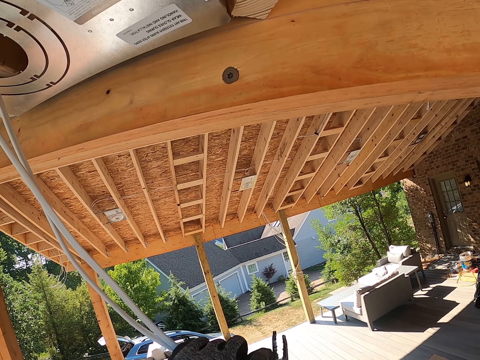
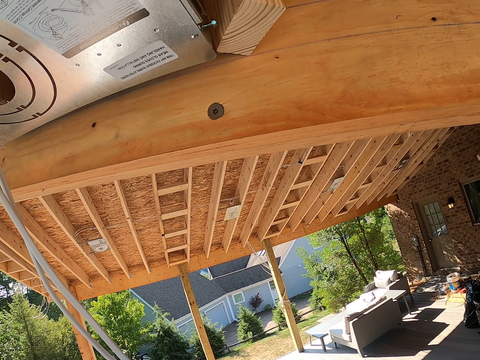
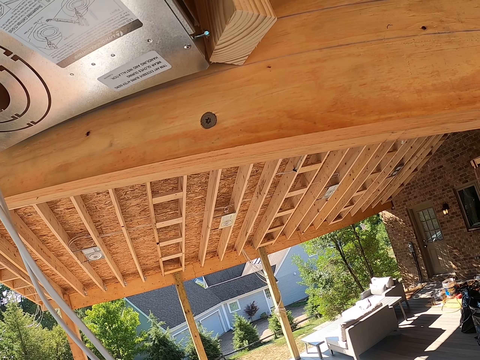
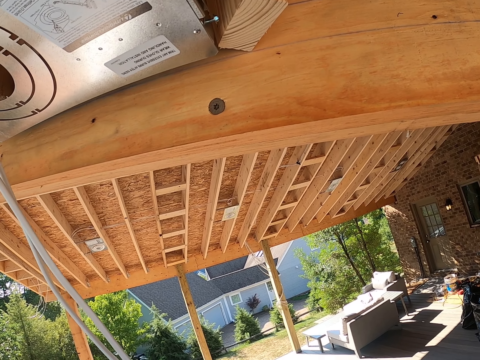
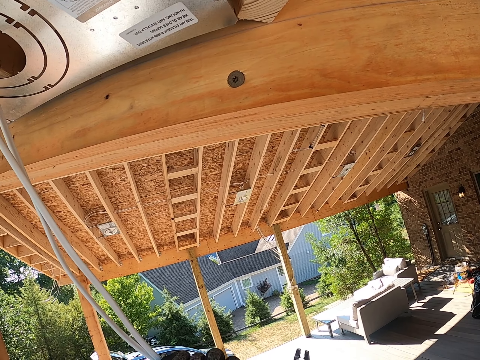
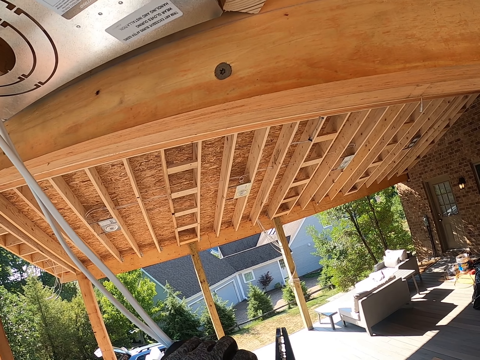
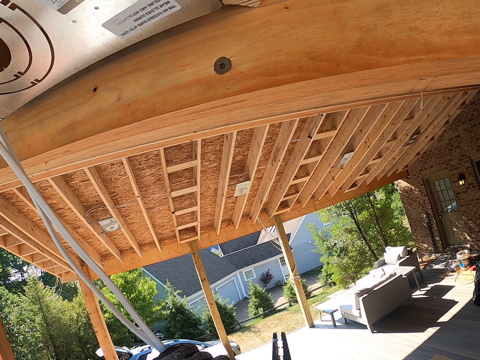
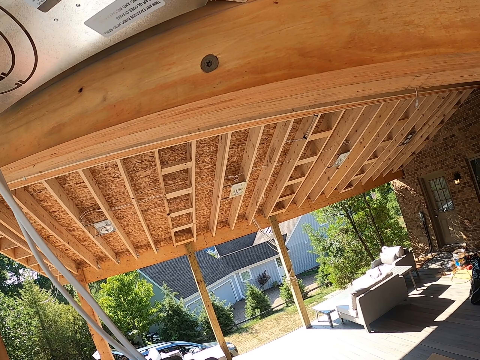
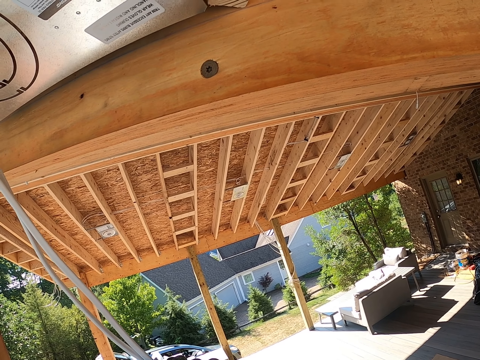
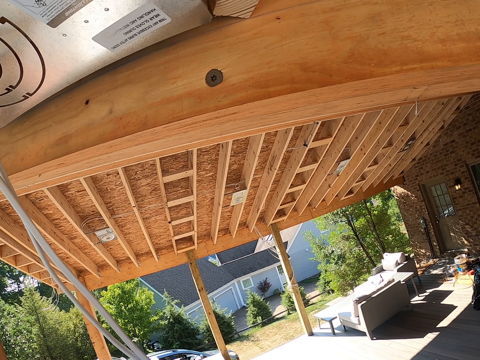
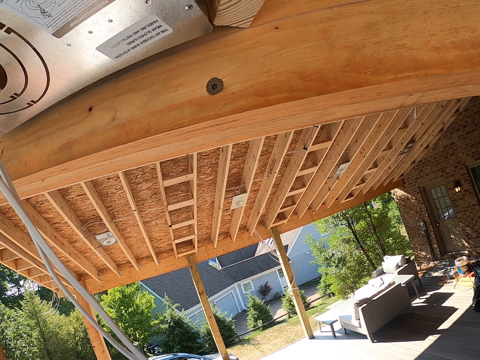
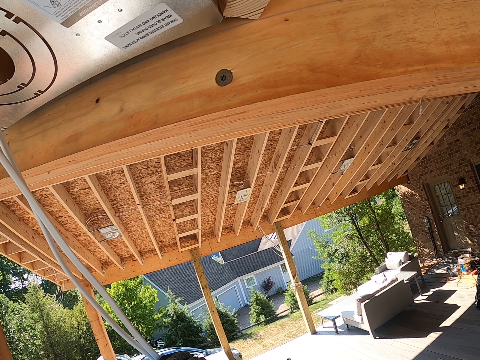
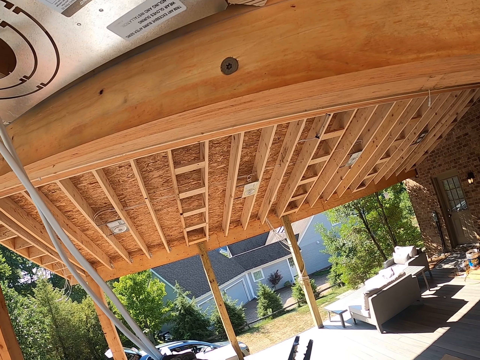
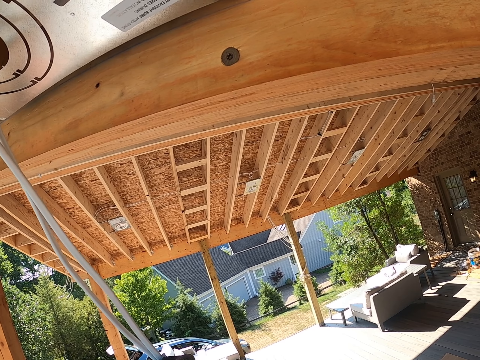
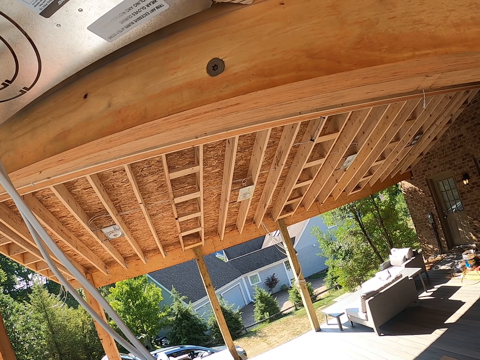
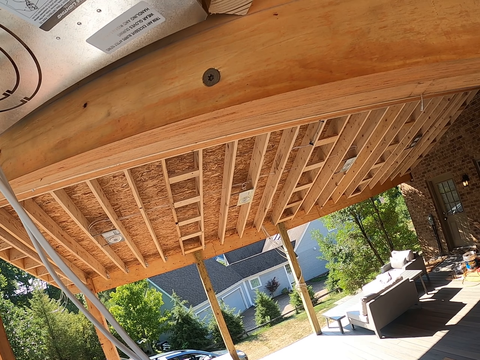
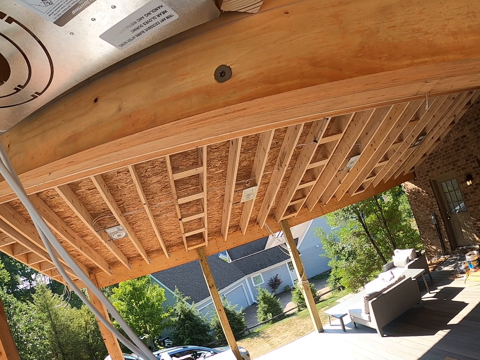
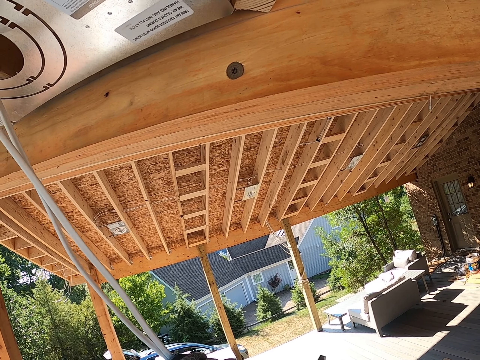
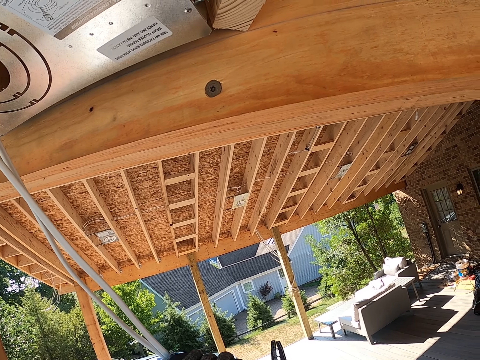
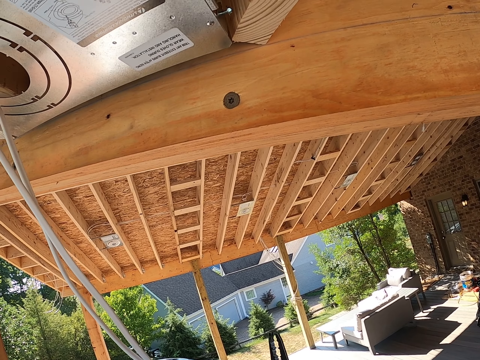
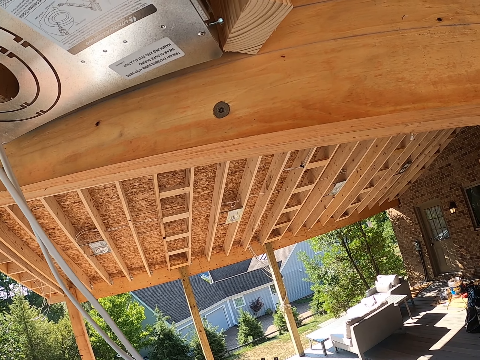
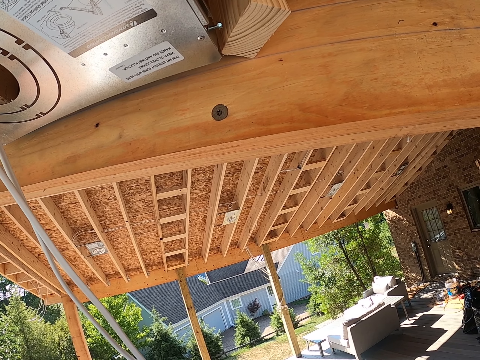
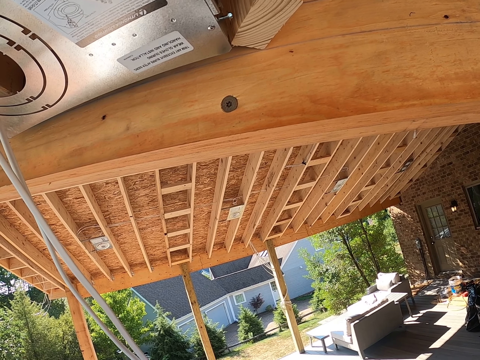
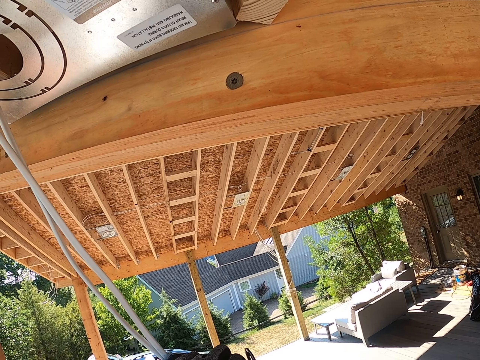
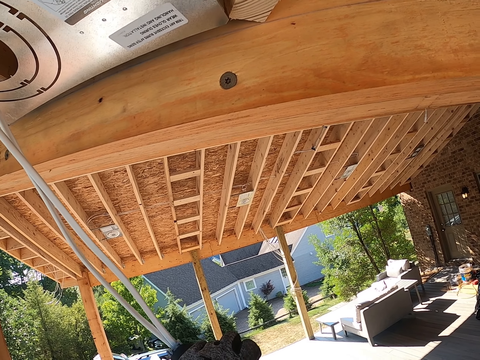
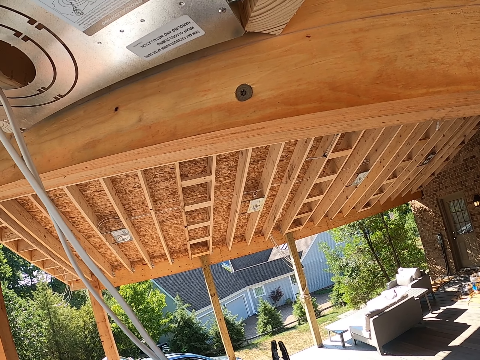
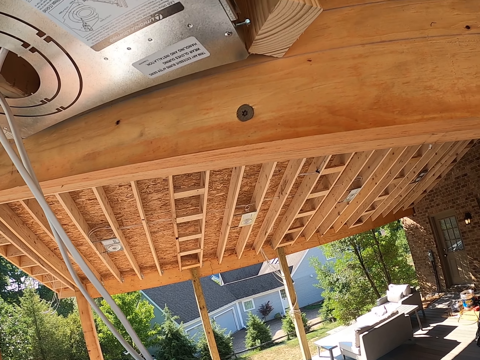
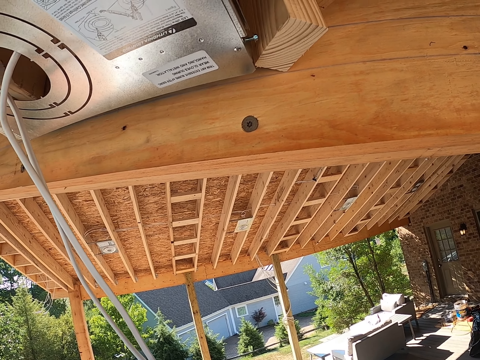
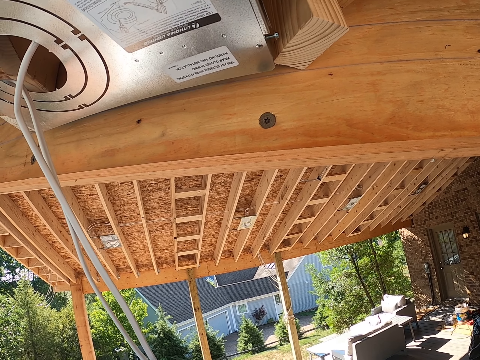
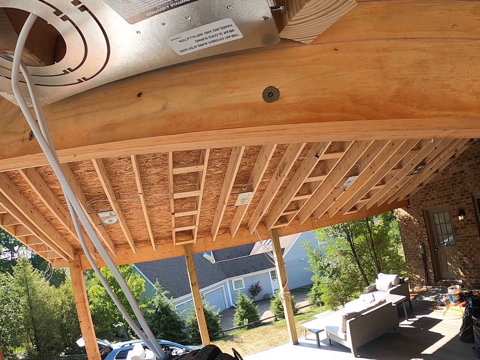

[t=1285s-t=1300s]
The camera wearer cuts cables.

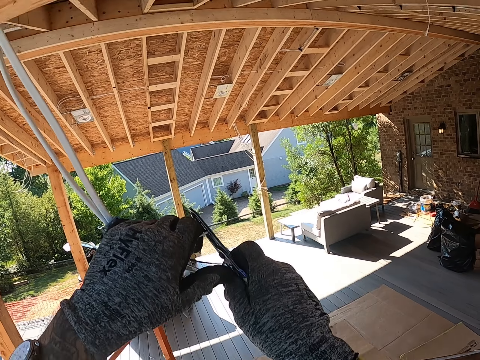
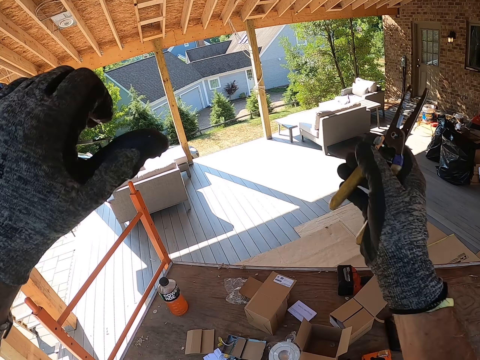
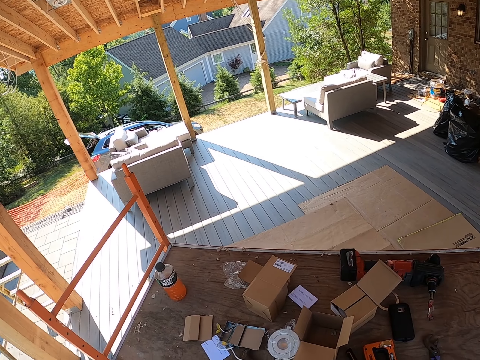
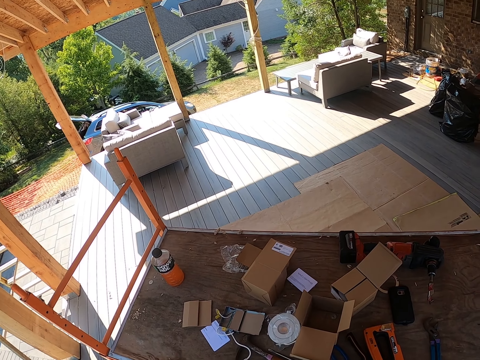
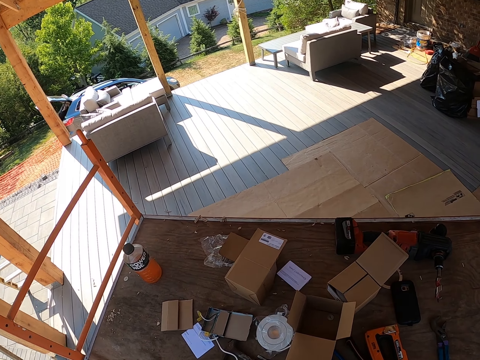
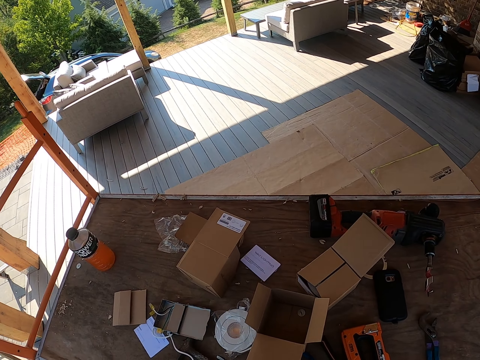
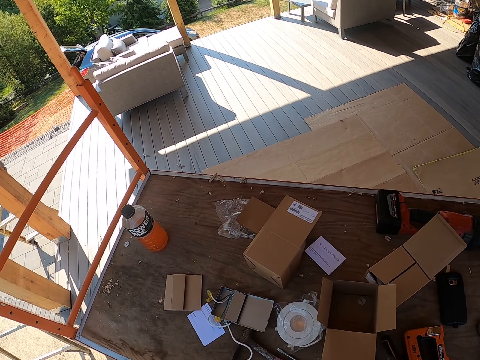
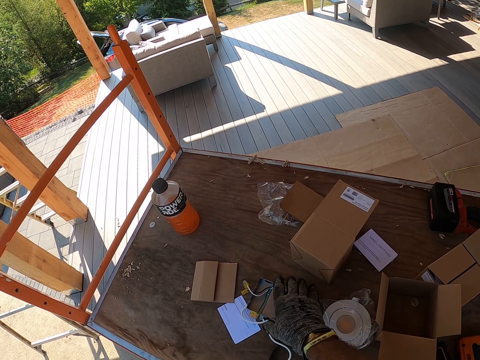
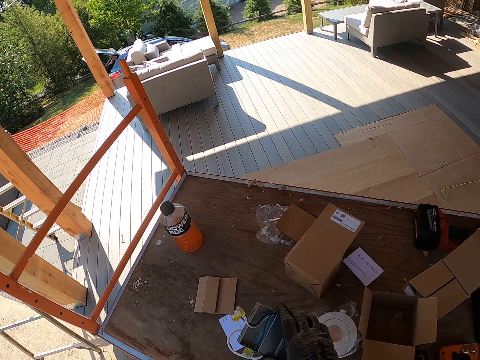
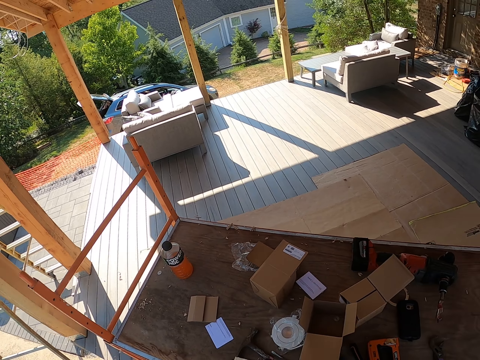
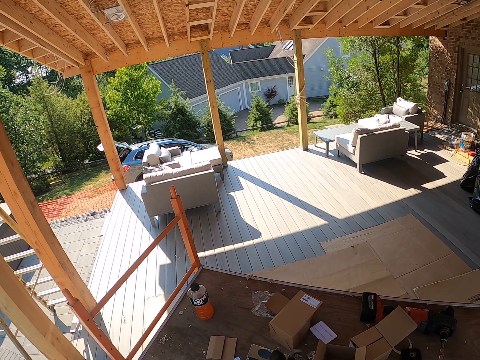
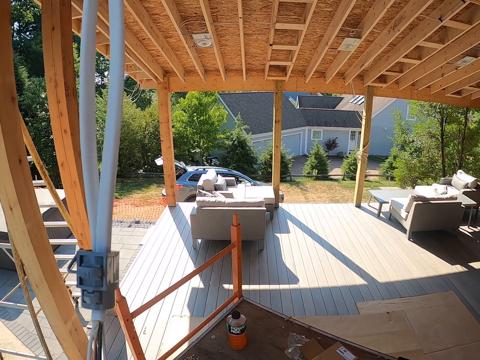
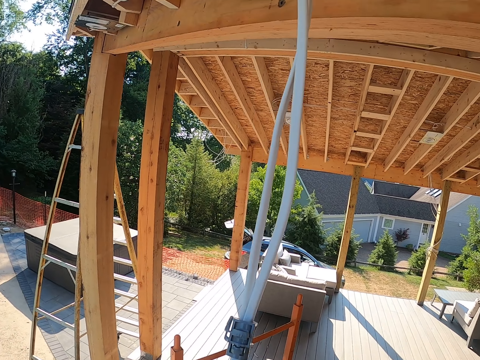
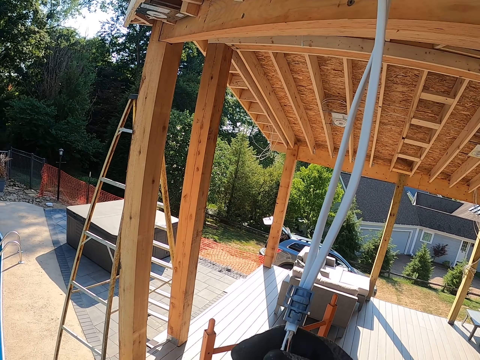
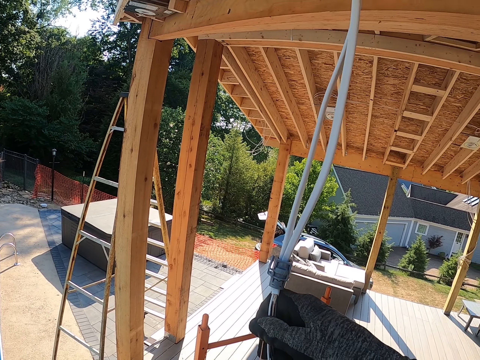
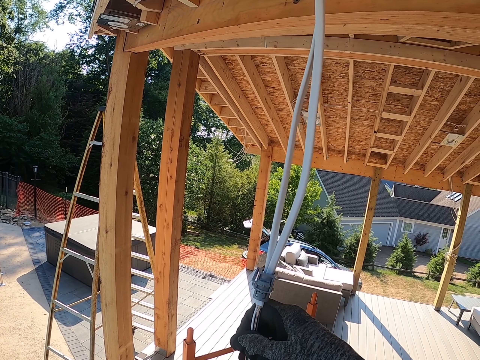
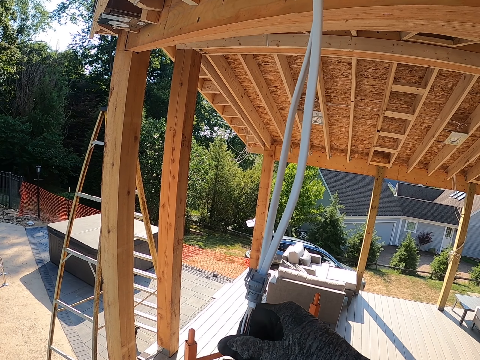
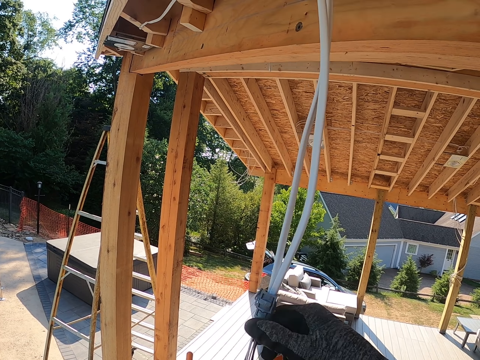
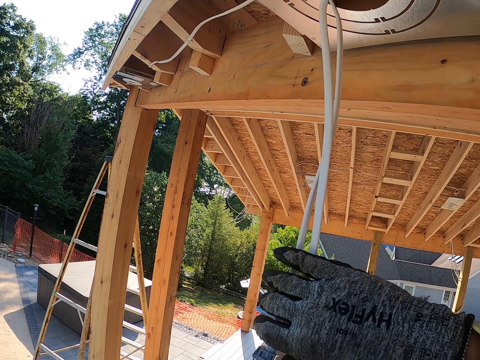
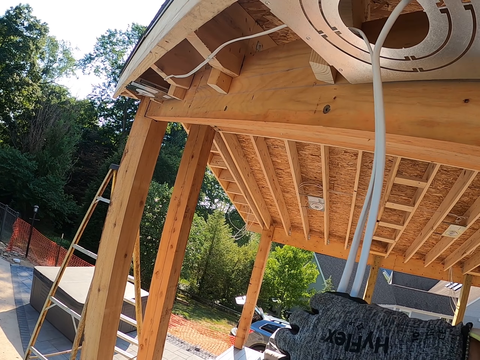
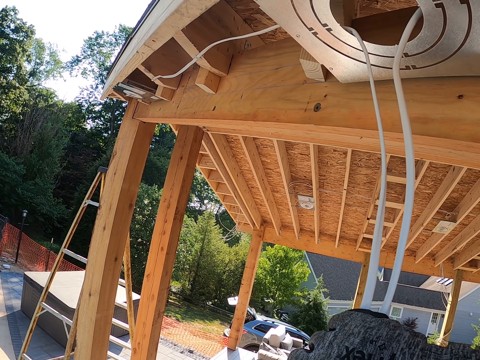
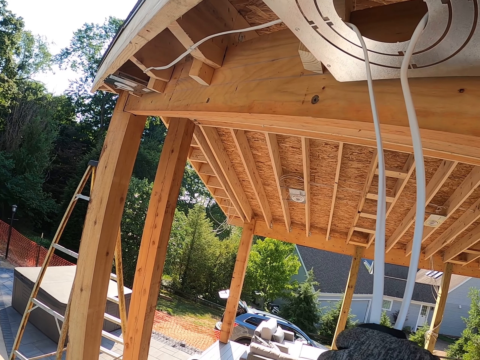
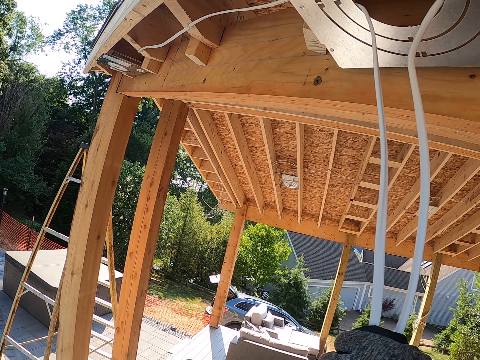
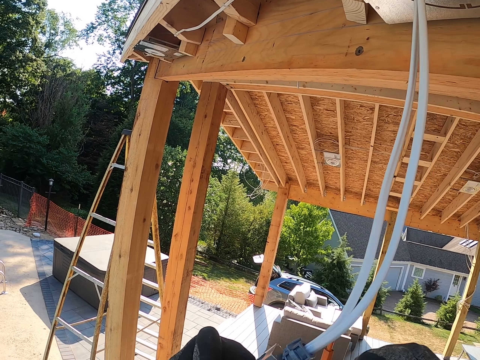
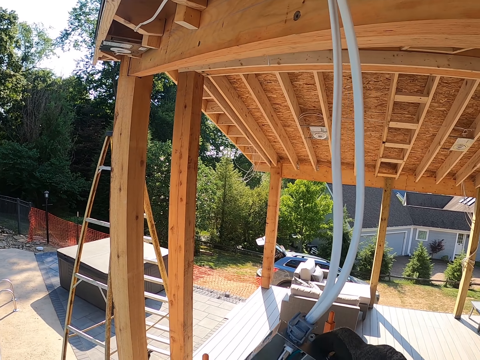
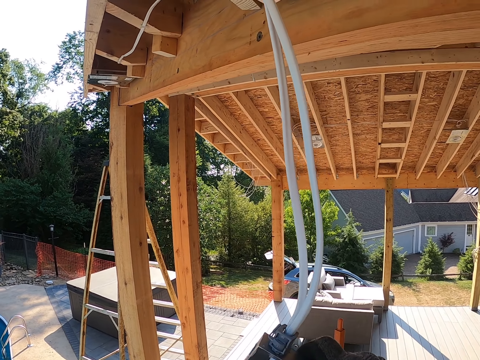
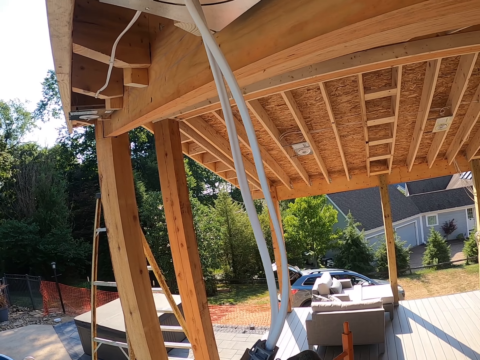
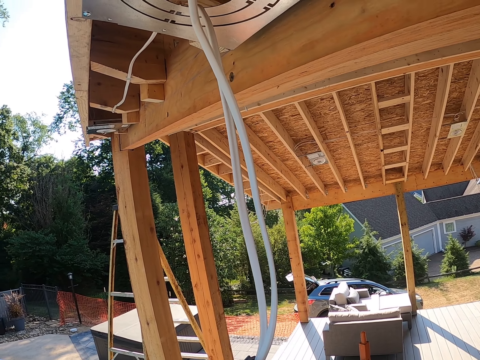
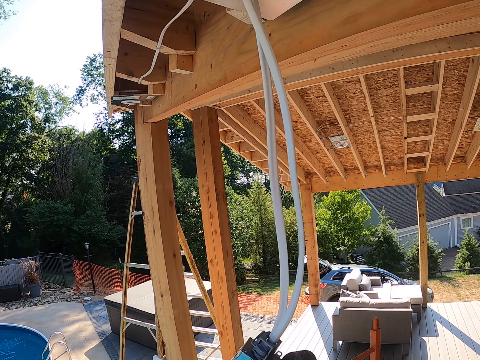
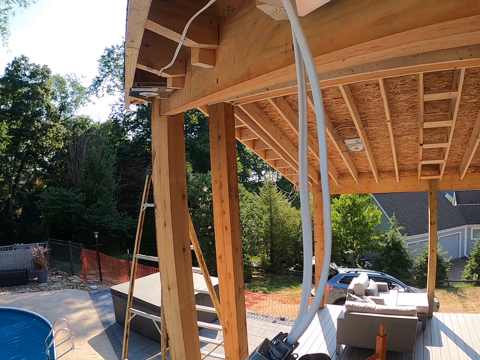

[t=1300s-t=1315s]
The camera wearer holds the box. They take an adapter from the table. They insert cables in something. They attach the adapter with the cable. They adjust the cables in something.
